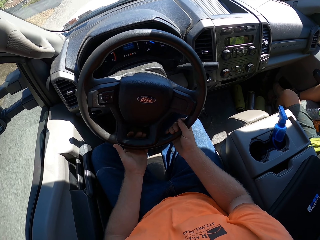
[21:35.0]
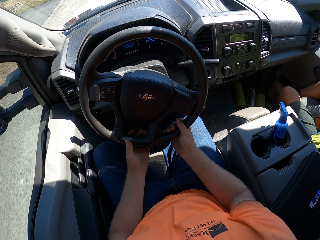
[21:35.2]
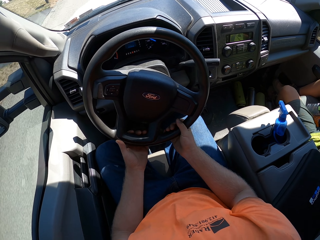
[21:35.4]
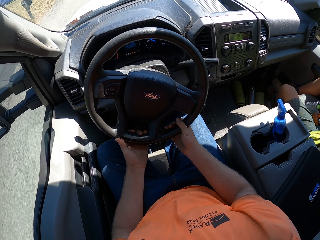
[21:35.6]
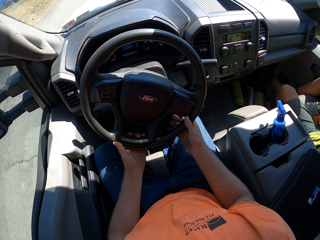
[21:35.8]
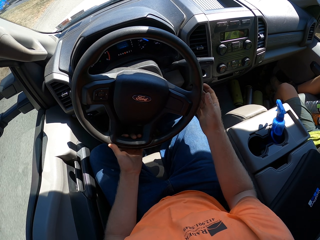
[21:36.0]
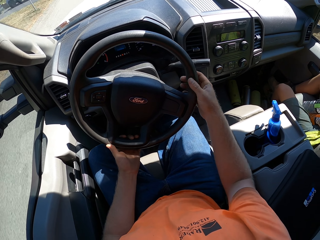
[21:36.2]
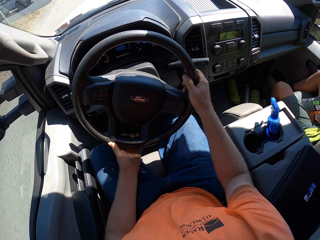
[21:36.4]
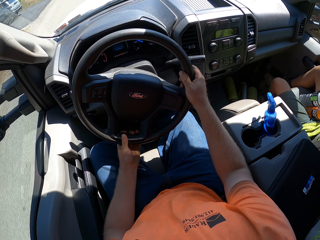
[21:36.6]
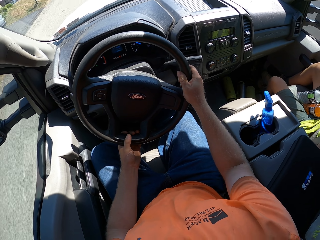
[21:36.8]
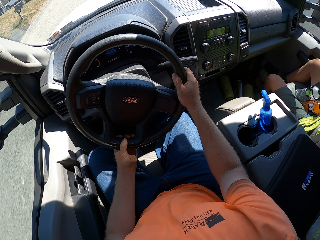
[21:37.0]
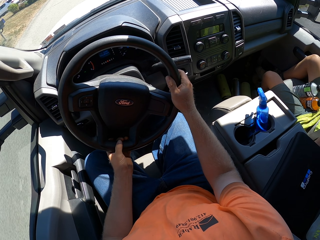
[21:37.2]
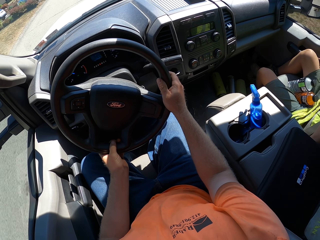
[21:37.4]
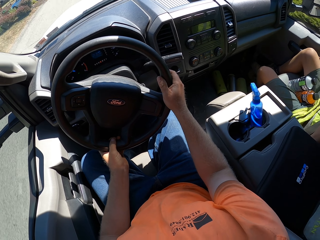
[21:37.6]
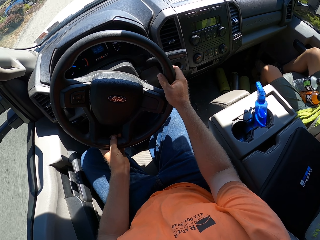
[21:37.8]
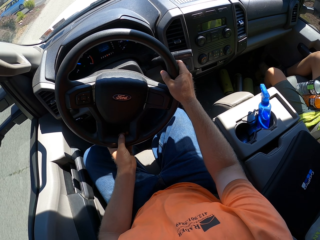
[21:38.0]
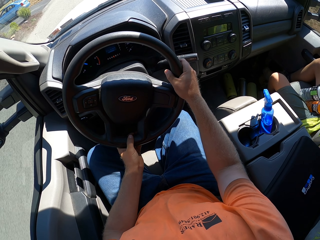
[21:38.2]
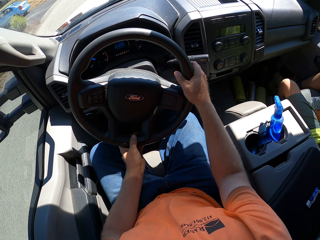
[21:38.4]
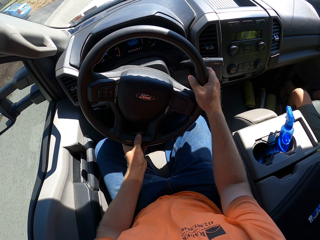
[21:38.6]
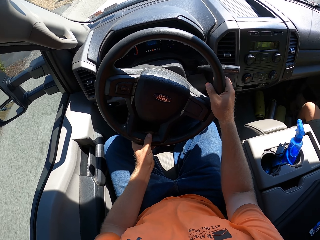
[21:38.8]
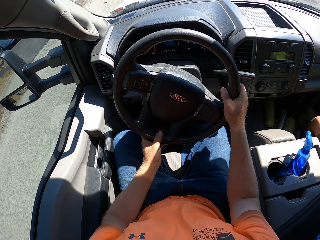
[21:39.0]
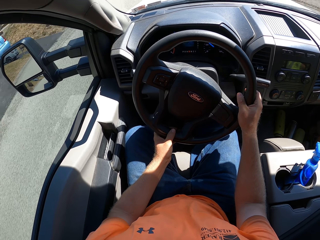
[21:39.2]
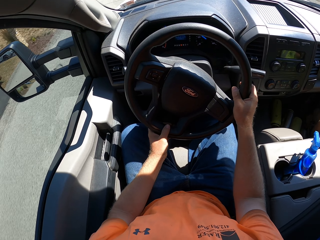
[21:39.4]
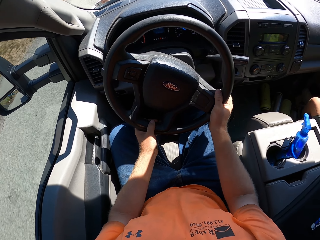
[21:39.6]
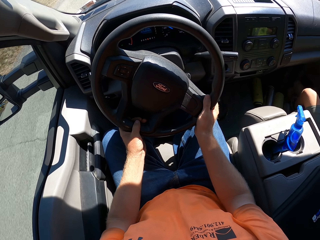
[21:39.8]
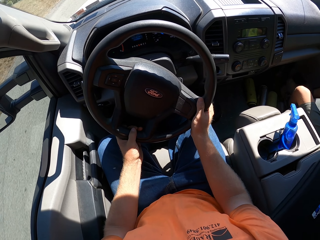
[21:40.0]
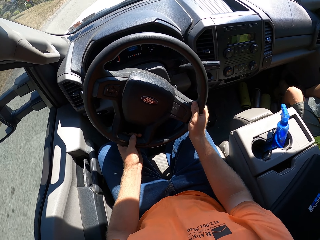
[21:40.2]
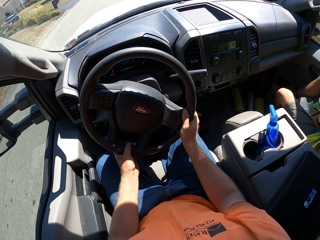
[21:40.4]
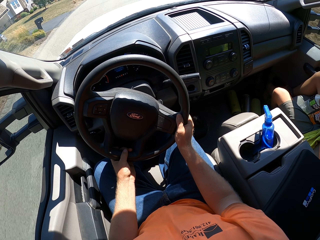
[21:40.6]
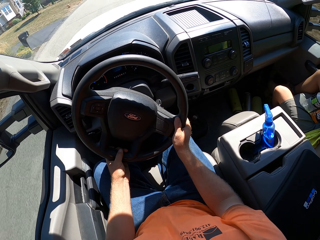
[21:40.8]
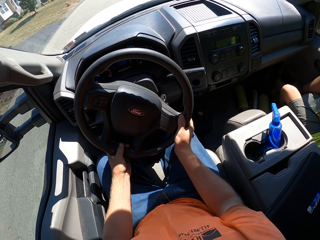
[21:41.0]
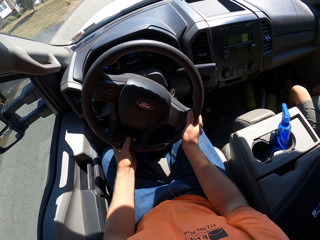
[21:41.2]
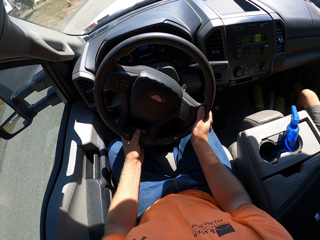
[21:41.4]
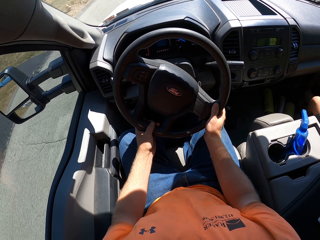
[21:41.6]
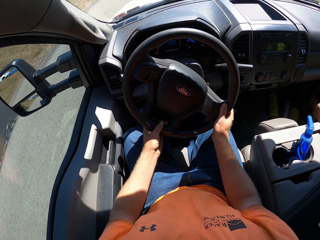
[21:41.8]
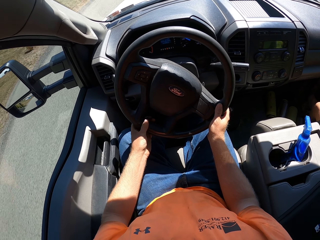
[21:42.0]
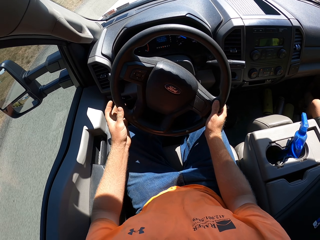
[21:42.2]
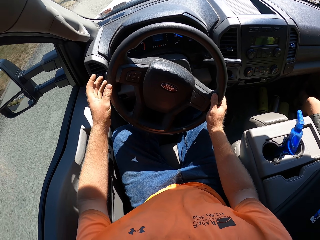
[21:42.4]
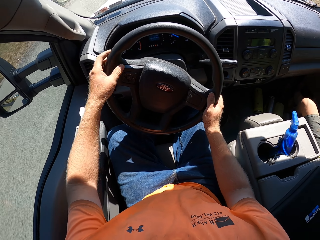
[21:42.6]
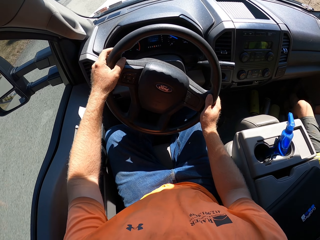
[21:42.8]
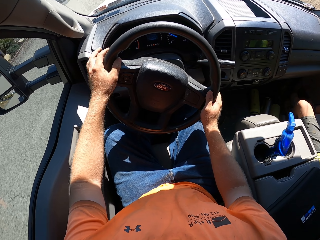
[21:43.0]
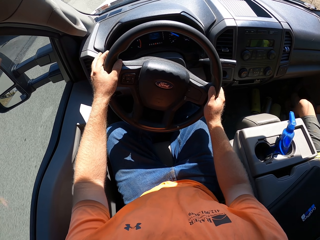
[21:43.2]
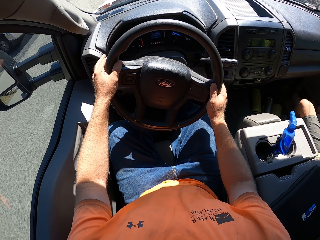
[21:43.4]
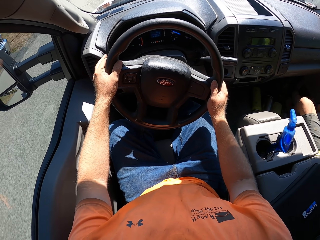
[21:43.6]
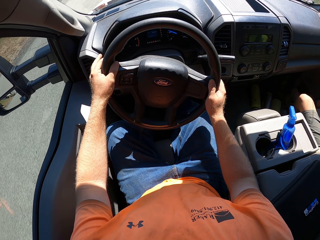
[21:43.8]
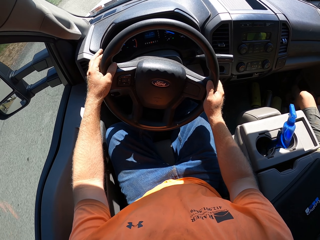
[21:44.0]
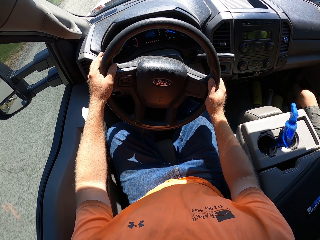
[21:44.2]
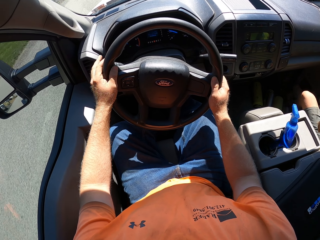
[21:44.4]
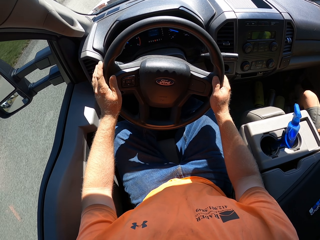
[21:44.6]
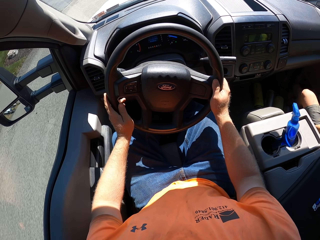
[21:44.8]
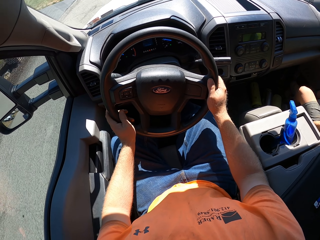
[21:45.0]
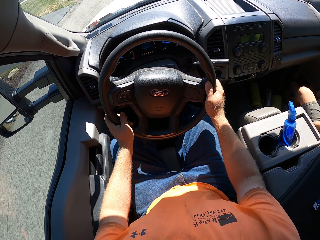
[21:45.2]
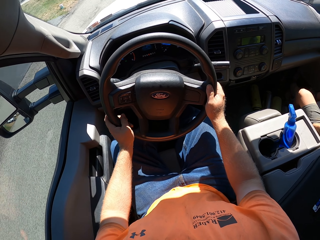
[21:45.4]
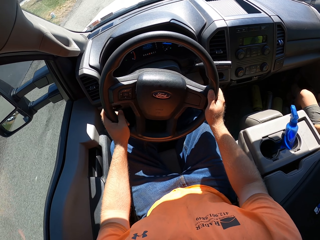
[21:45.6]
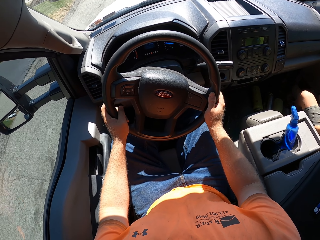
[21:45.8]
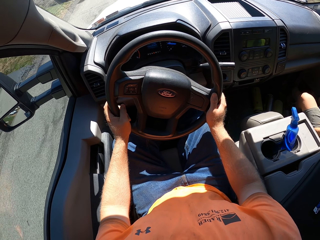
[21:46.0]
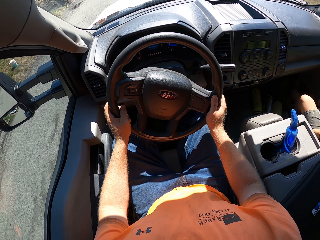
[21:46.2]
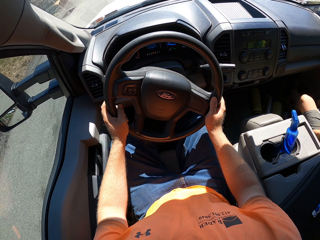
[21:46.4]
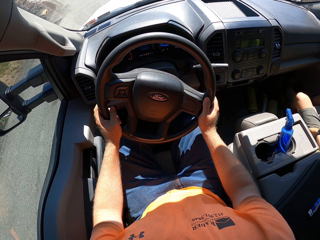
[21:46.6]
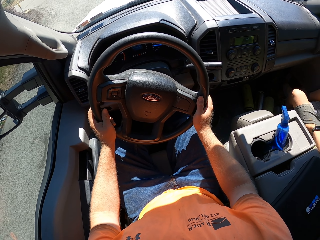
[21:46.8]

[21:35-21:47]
The camera wearer drives the car.

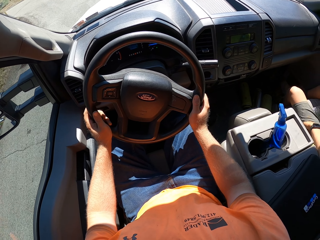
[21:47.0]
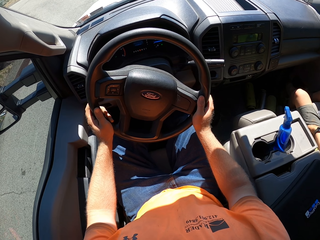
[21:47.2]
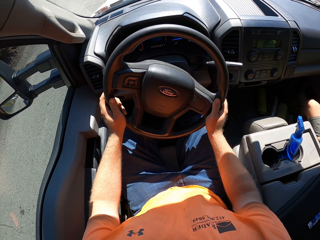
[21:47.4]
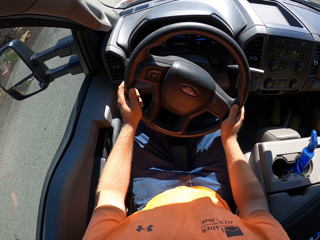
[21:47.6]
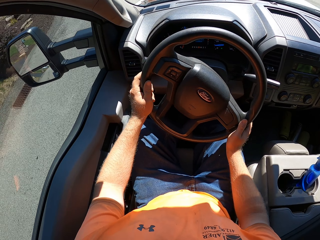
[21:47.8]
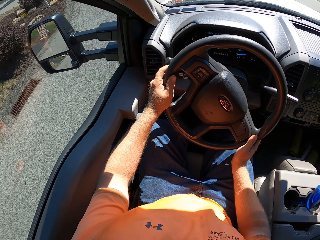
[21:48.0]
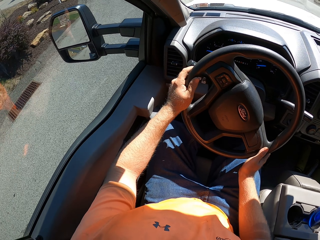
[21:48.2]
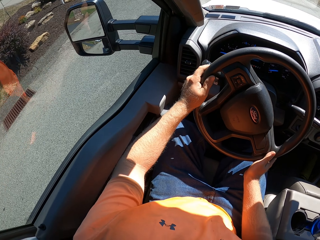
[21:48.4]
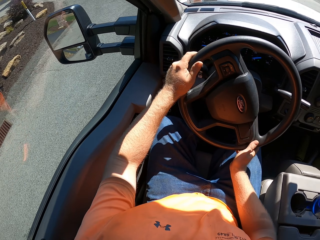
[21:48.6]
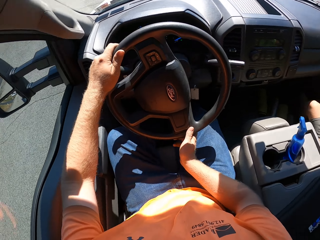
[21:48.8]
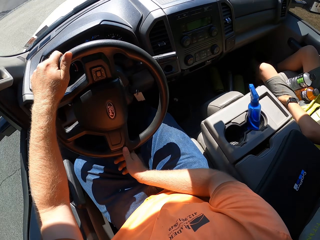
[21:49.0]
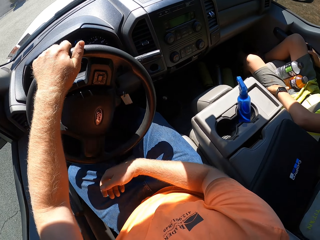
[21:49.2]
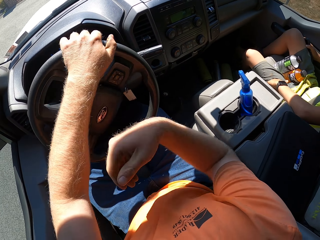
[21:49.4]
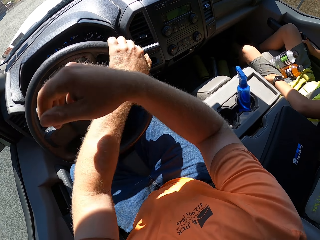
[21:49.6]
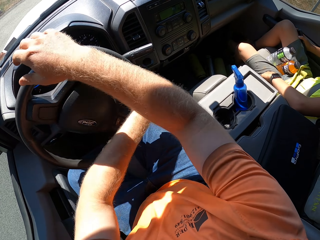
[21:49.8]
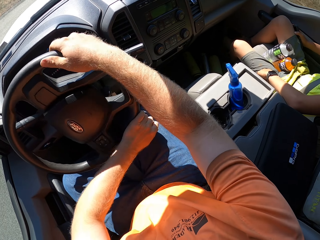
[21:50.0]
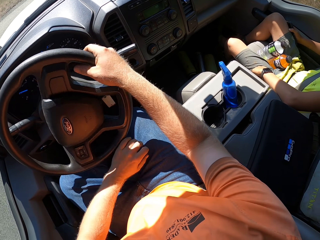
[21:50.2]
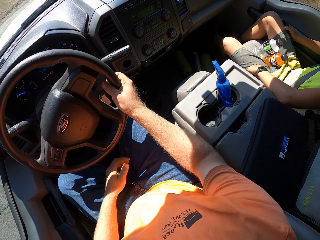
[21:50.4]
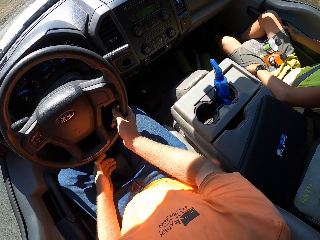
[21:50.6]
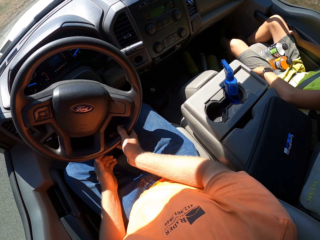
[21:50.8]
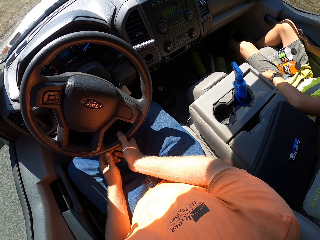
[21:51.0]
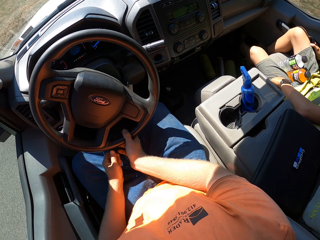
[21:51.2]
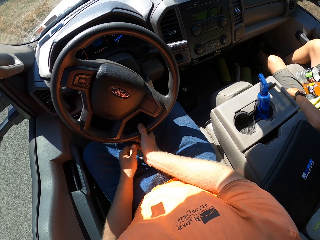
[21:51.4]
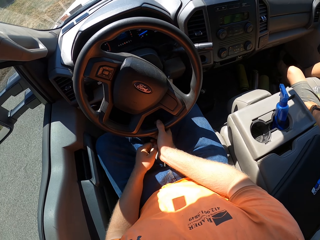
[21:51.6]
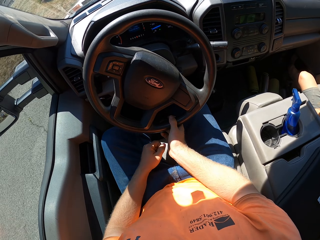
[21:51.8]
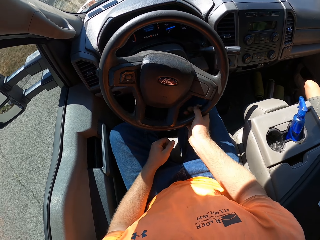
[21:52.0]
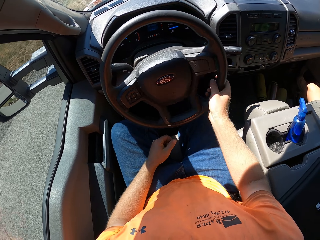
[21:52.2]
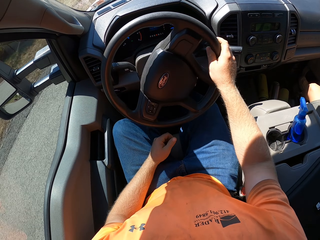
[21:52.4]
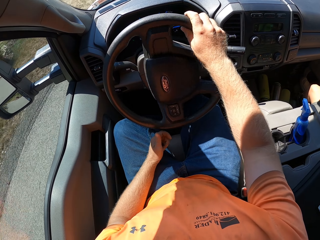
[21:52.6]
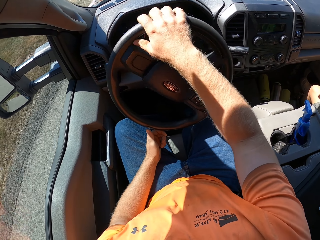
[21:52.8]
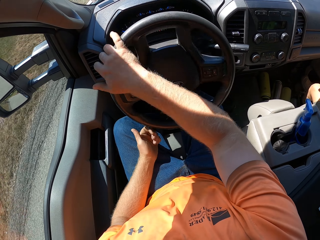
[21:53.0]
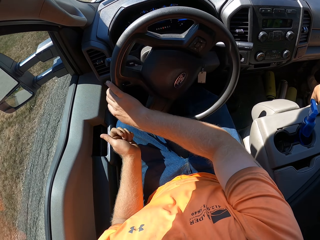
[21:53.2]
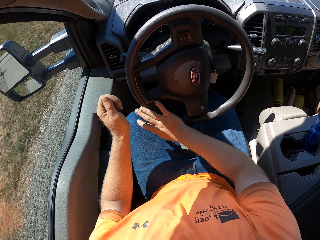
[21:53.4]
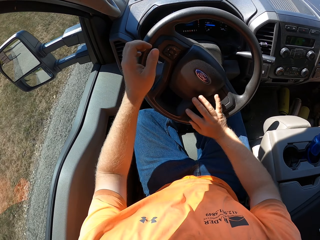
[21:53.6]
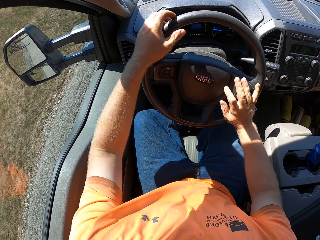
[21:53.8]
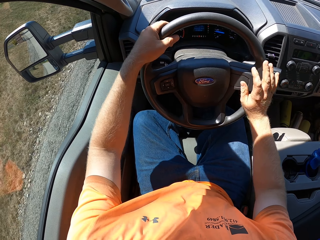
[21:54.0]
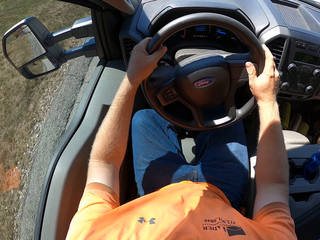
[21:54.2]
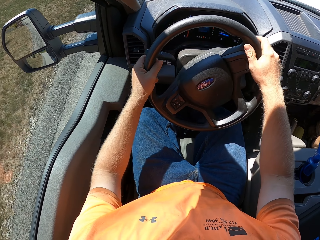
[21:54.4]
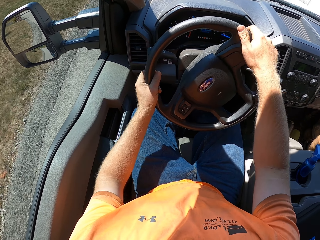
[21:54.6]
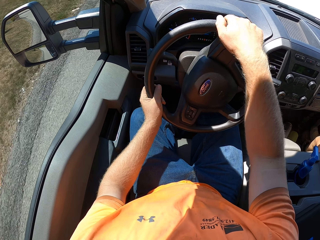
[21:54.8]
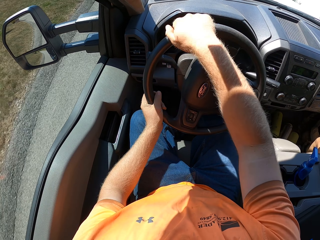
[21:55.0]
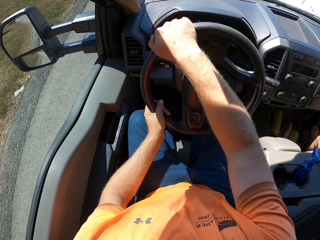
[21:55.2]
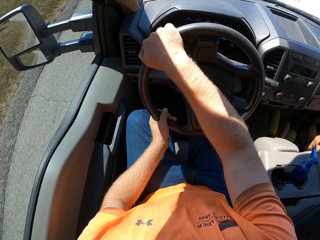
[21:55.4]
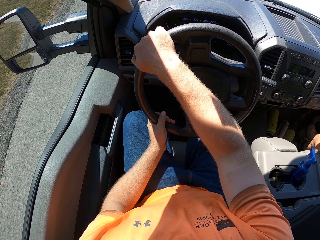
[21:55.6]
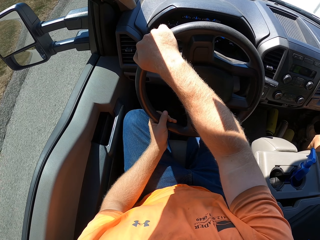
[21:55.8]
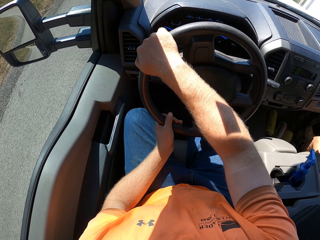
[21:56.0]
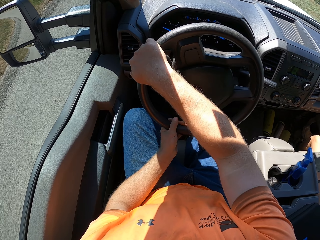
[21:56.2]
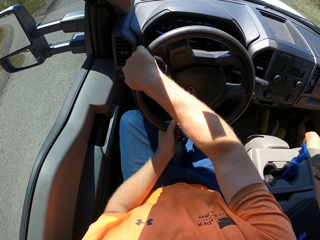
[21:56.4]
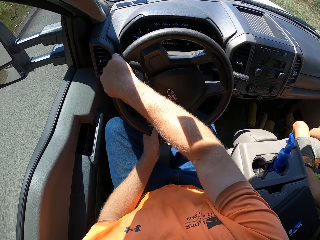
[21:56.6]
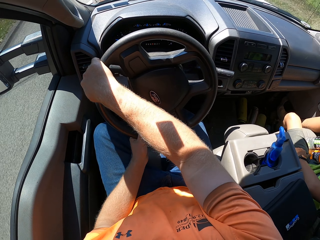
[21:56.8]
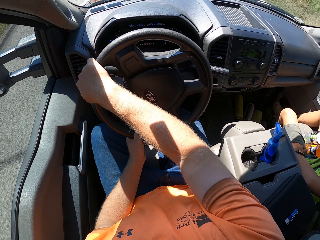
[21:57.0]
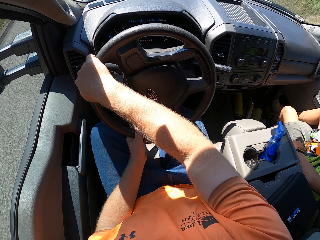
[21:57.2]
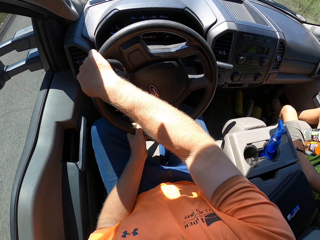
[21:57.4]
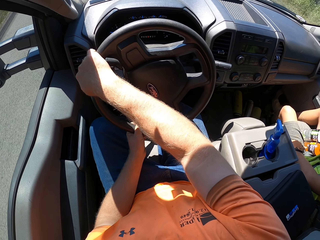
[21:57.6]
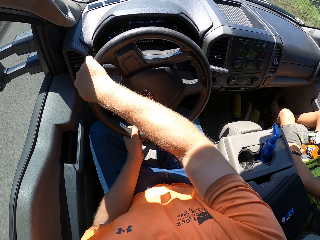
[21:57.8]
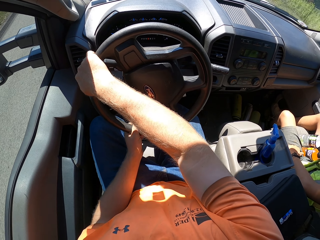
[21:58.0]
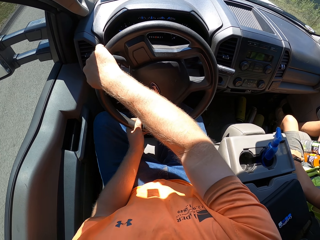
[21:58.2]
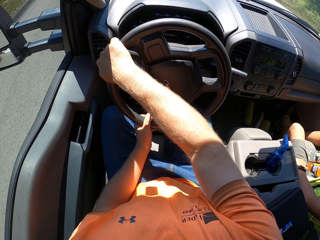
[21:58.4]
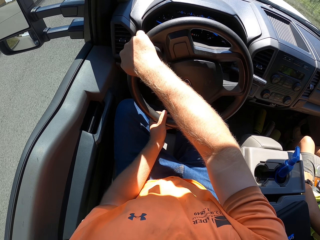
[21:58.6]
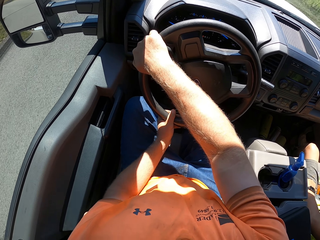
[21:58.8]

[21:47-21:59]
The camera wearer drives the car.
